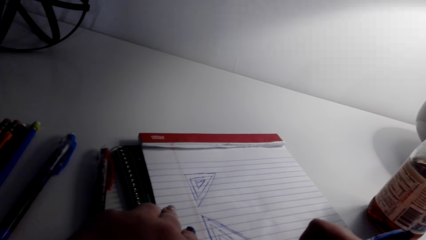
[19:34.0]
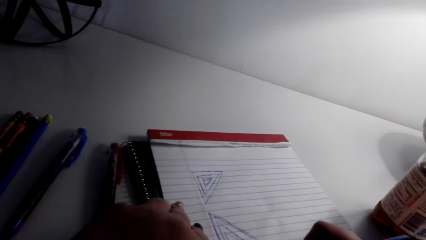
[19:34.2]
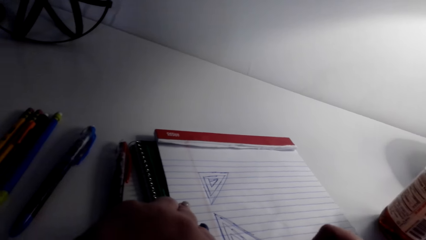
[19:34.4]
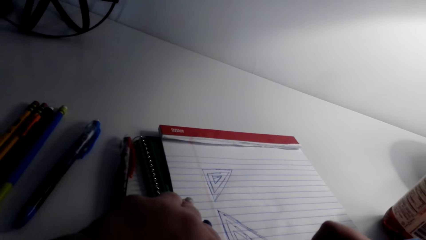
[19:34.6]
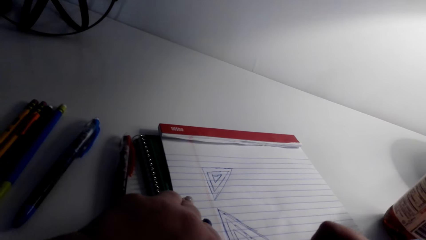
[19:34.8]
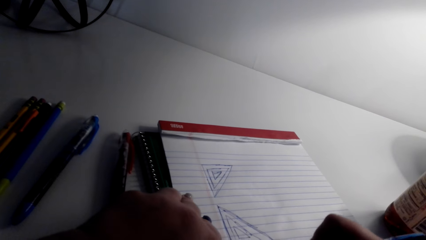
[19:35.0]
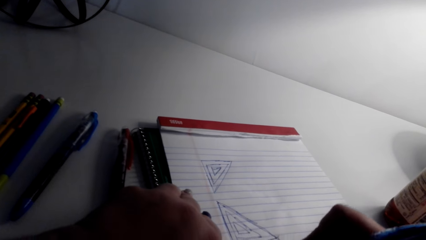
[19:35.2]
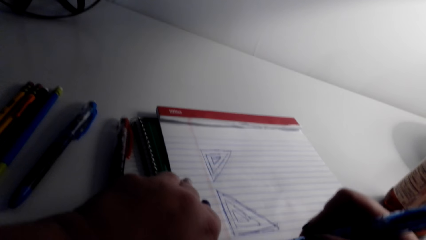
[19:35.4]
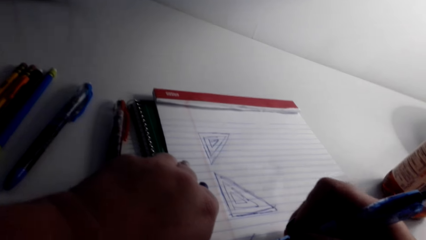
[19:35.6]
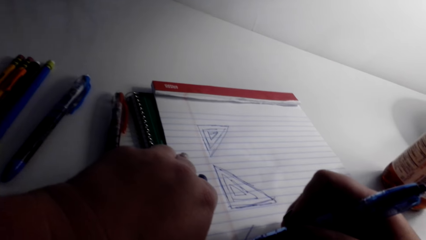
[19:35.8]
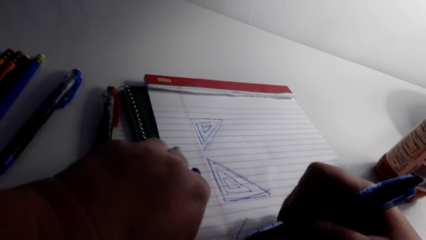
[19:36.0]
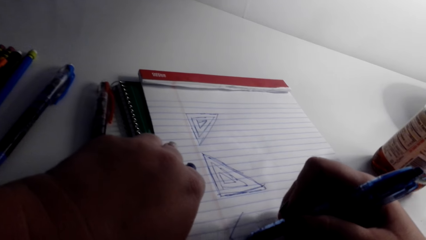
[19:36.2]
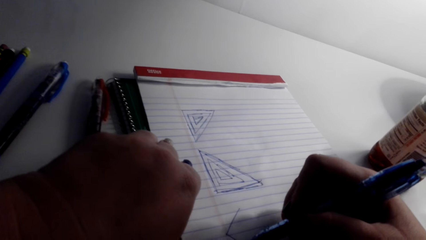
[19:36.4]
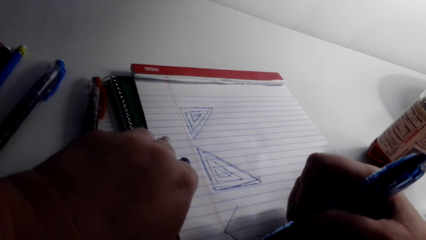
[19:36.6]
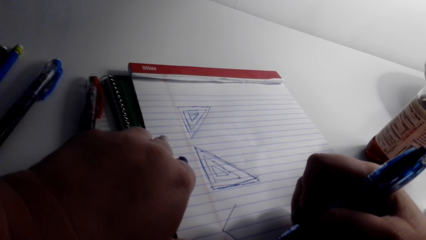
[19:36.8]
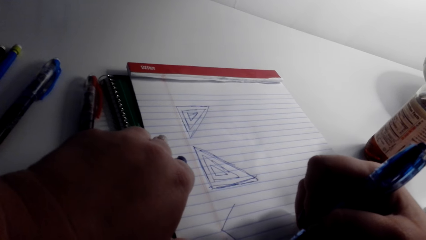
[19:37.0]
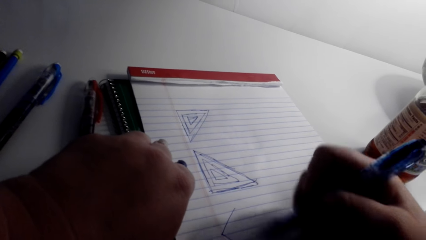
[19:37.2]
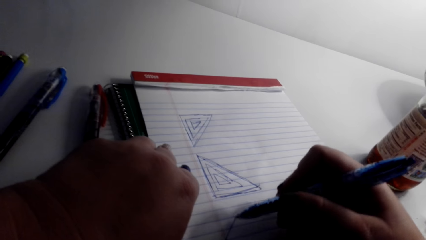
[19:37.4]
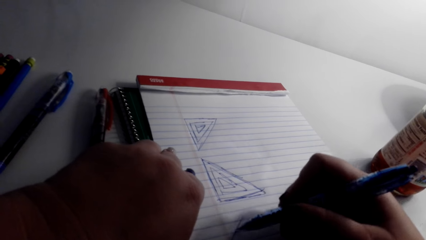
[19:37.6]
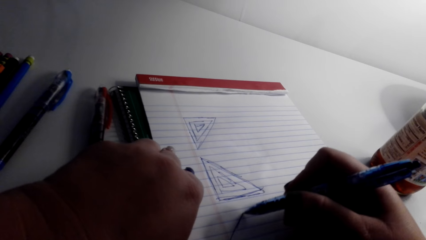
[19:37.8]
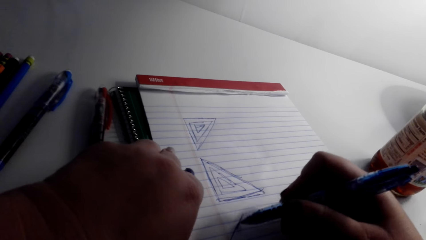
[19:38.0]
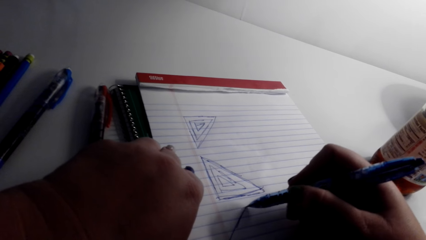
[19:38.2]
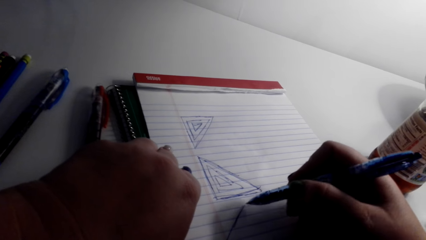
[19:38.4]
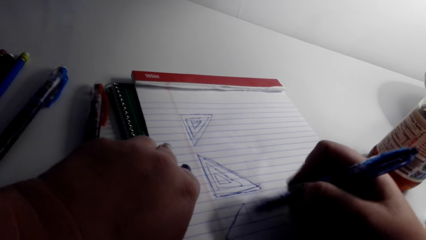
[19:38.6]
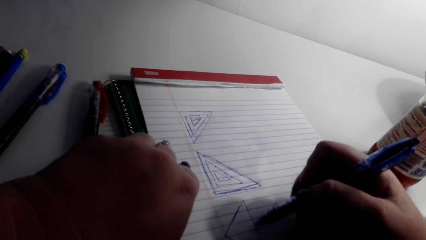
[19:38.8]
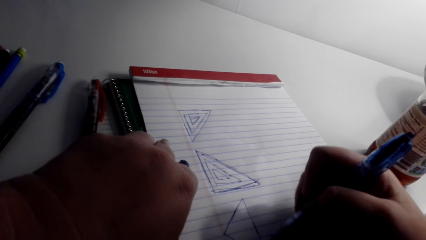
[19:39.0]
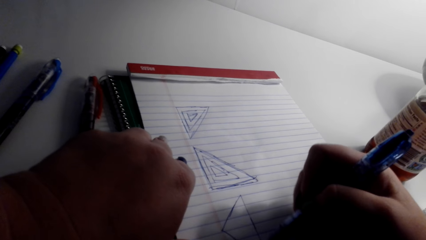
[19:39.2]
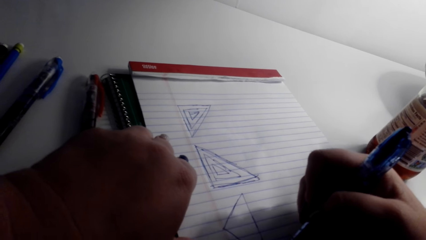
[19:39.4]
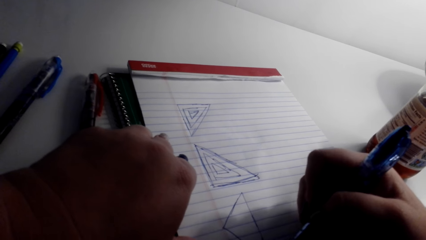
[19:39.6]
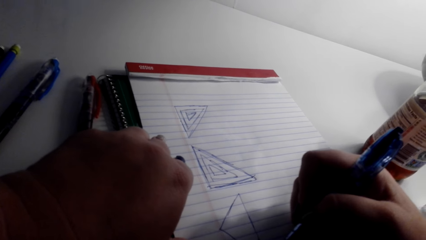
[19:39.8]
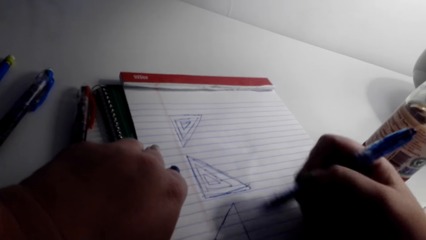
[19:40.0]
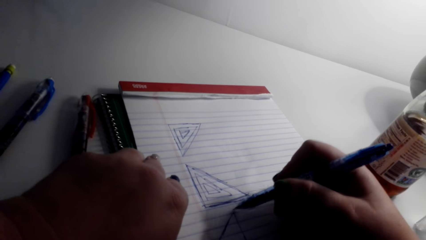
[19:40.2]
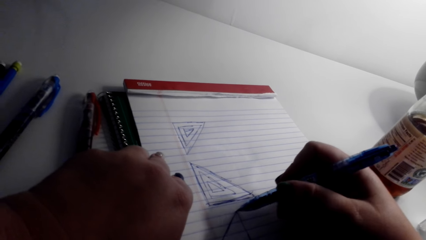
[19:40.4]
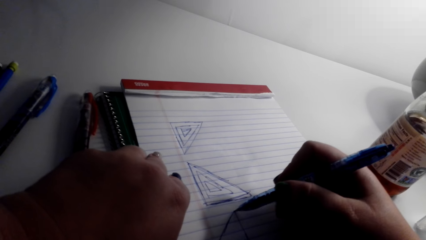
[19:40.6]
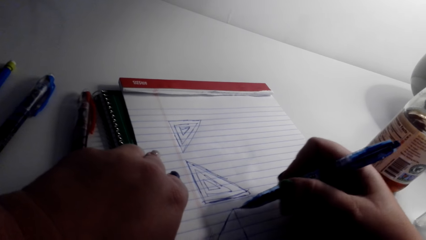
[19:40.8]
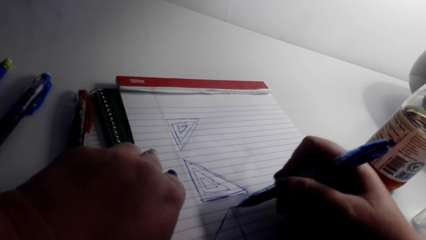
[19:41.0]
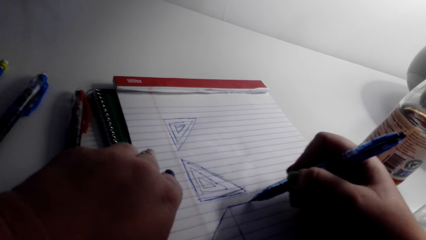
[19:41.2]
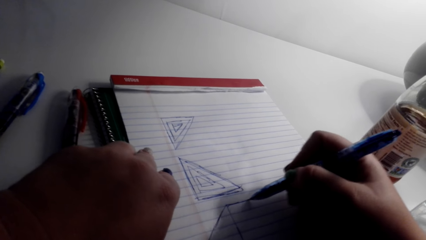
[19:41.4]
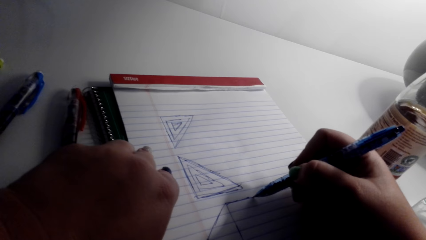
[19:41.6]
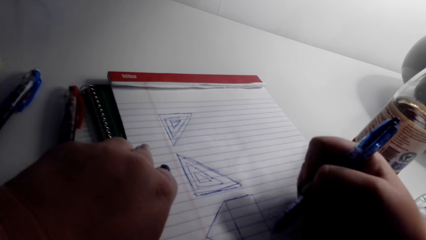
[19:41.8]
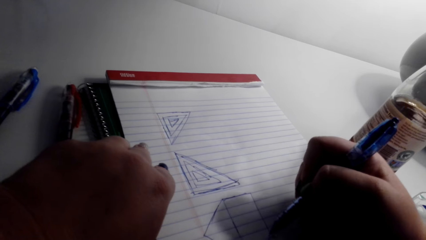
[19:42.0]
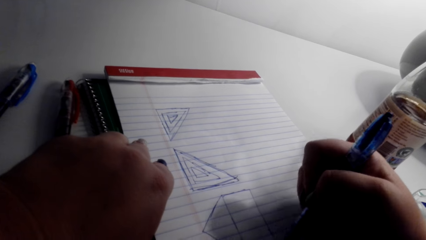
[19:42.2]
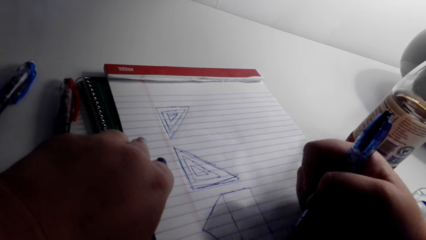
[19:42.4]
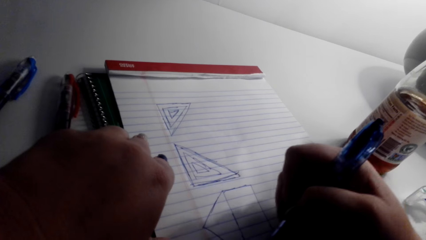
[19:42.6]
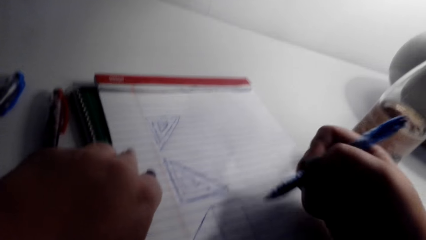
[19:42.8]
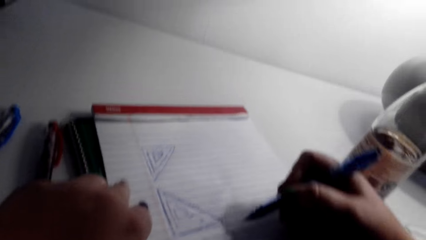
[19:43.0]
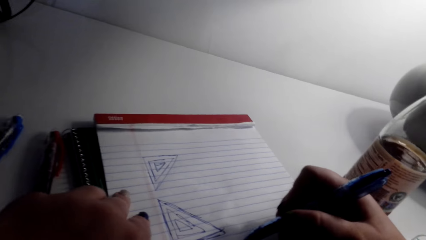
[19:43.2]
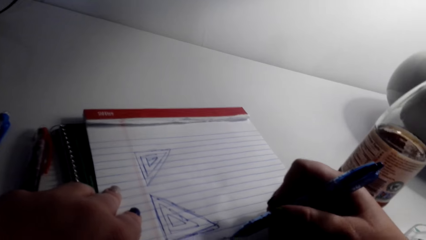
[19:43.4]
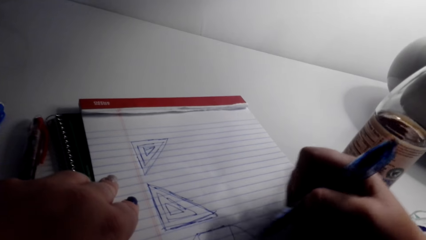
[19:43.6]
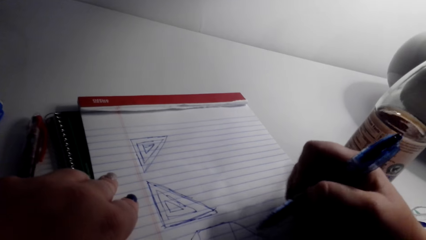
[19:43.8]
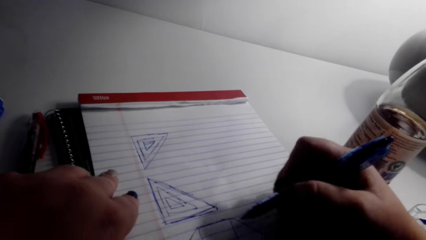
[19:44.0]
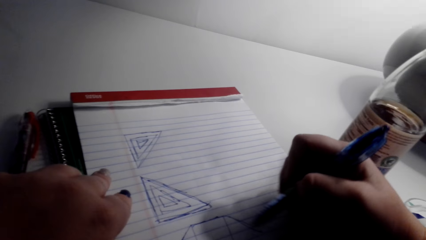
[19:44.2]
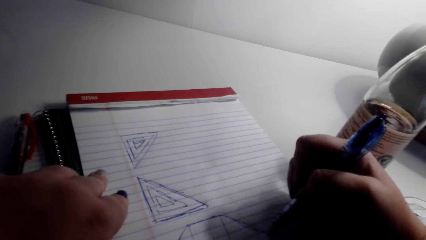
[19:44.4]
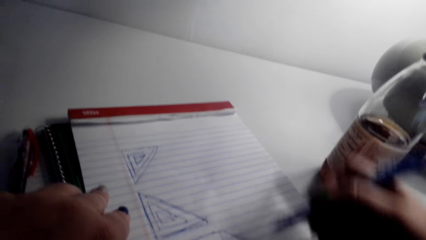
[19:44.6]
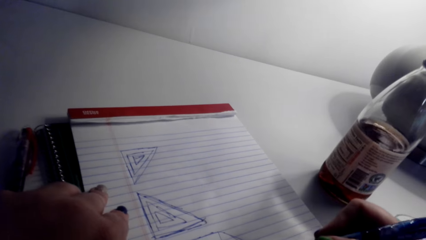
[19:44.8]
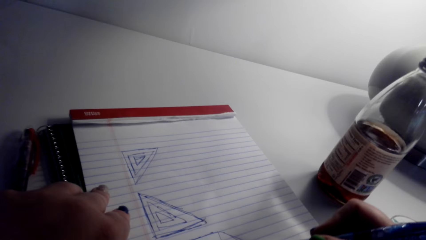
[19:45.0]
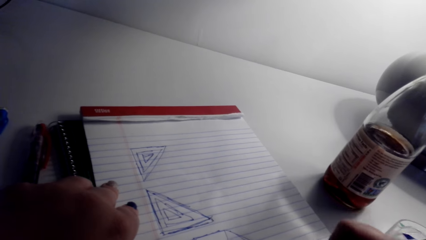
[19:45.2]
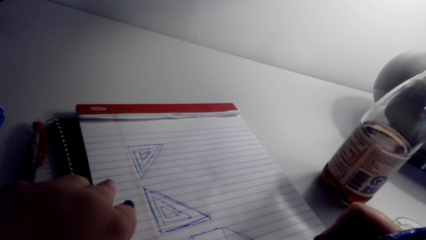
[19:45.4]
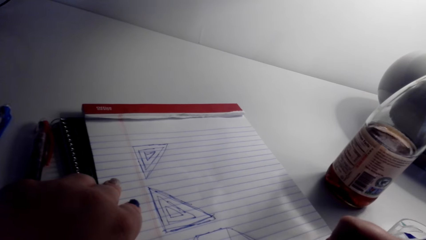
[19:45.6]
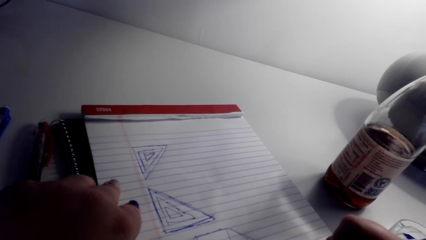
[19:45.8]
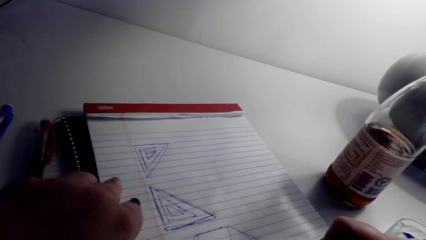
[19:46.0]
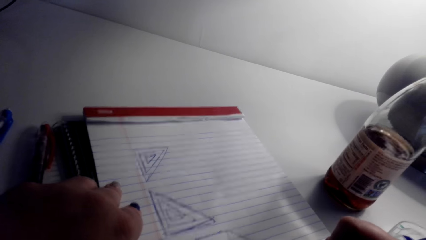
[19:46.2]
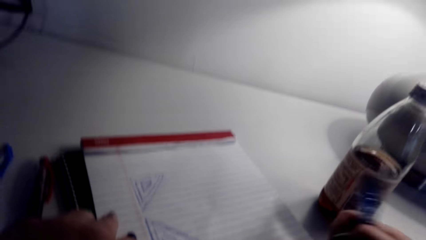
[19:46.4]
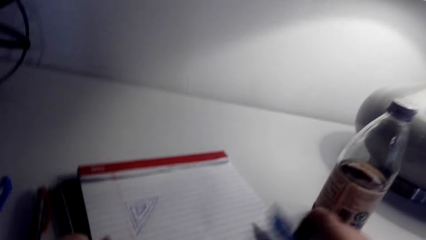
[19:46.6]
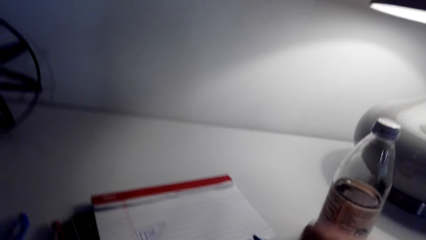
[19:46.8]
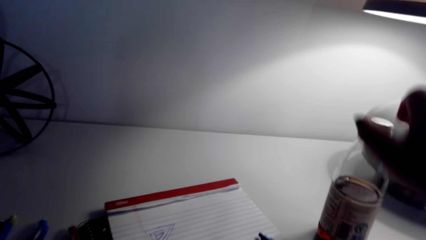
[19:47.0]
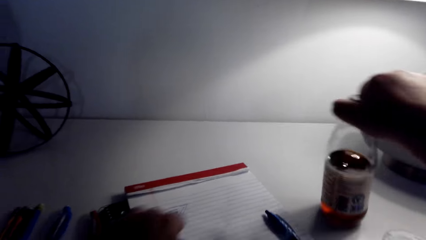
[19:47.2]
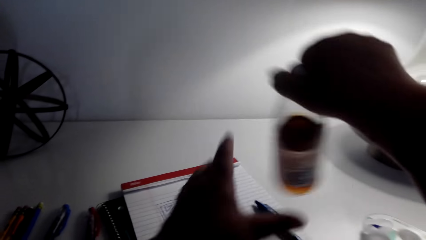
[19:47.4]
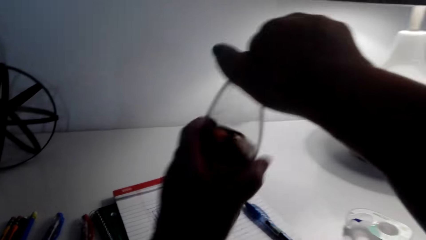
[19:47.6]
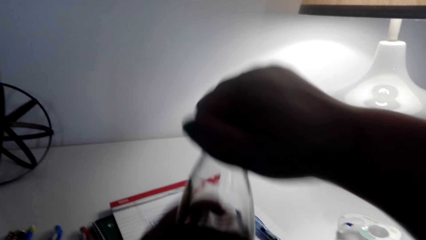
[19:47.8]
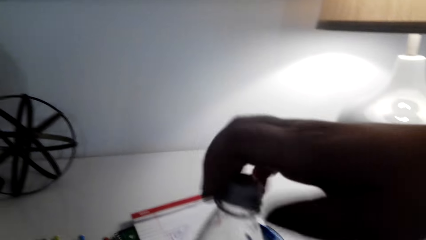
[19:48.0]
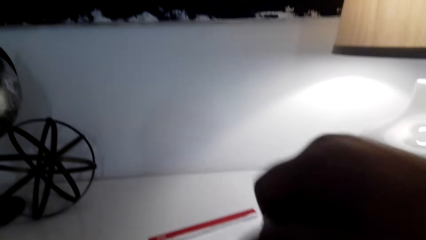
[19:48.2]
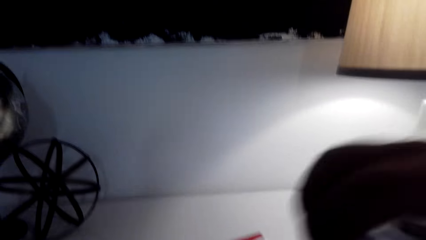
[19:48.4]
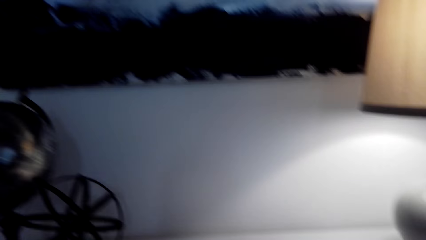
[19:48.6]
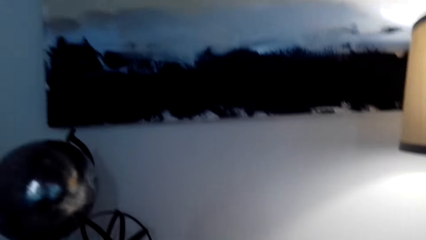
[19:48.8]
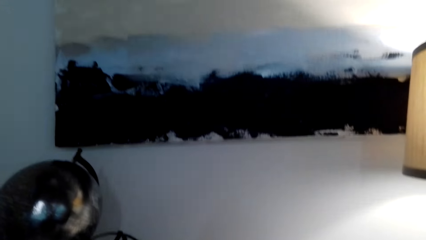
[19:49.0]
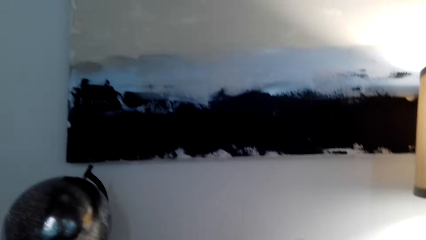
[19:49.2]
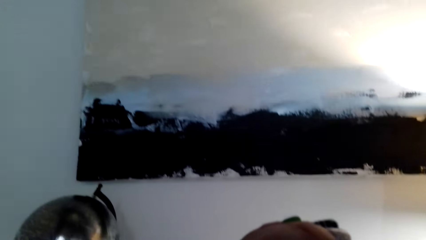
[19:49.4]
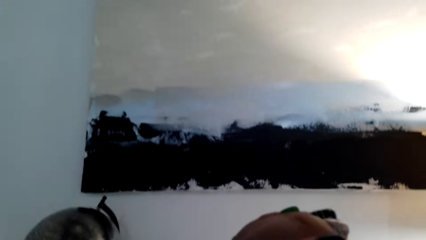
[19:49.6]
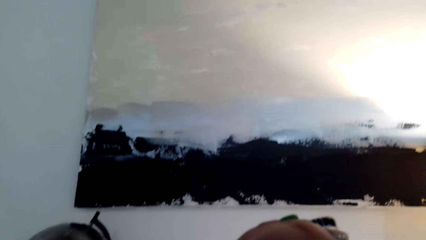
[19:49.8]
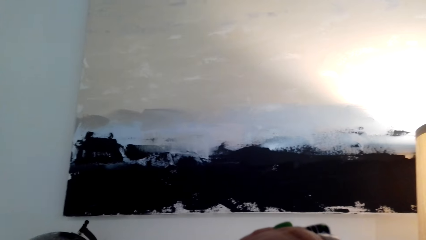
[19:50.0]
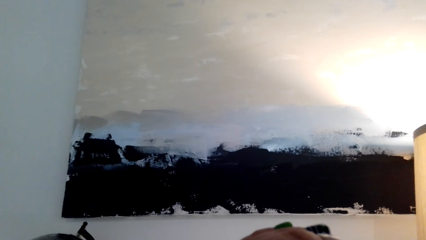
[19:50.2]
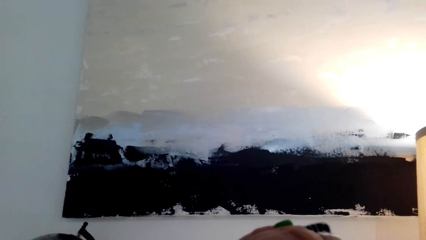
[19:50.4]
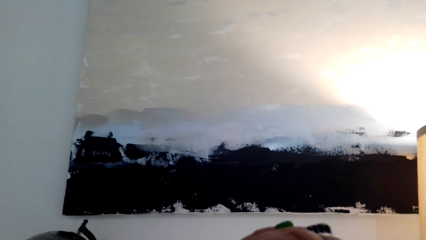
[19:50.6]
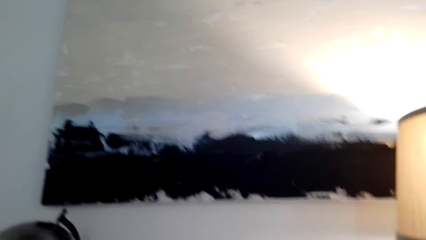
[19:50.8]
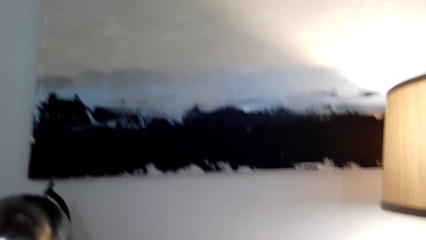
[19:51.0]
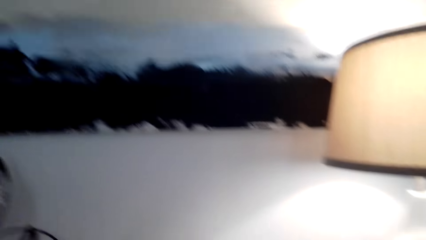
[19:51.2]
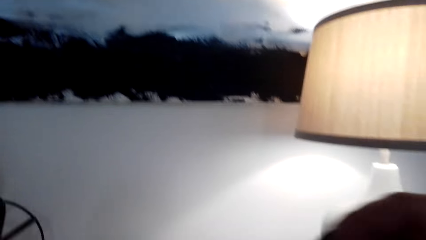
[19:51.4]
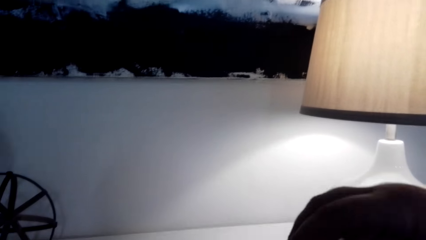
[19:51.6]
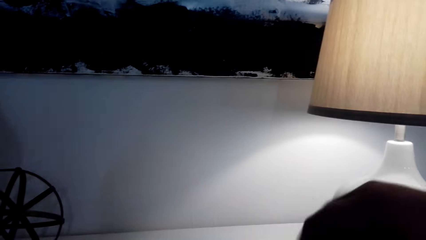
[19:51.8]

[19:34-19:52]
The camera wearer draws on the writing pad. They place the pen on the writing pad. They pick up a bottle of beverage from the table. They open the lid of the bottle with a hand. They drink the beverage from the bottle.
